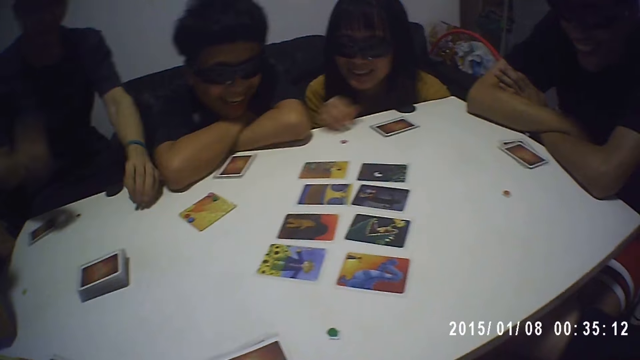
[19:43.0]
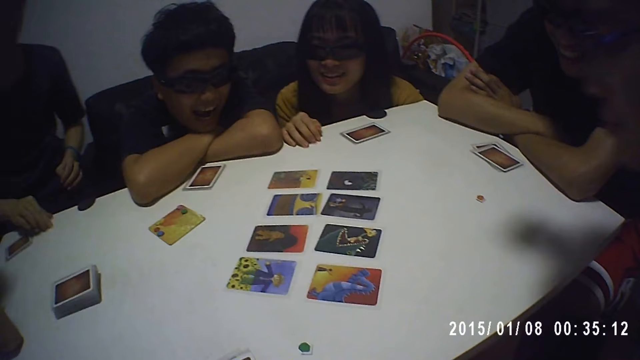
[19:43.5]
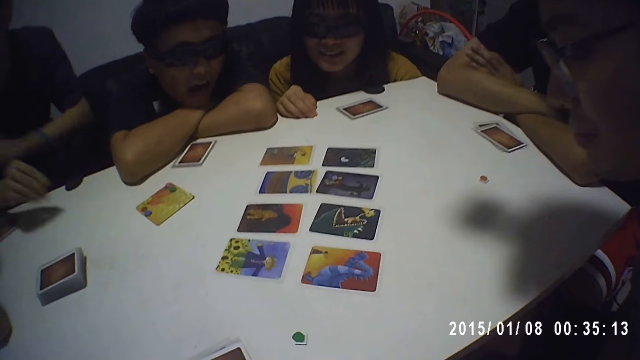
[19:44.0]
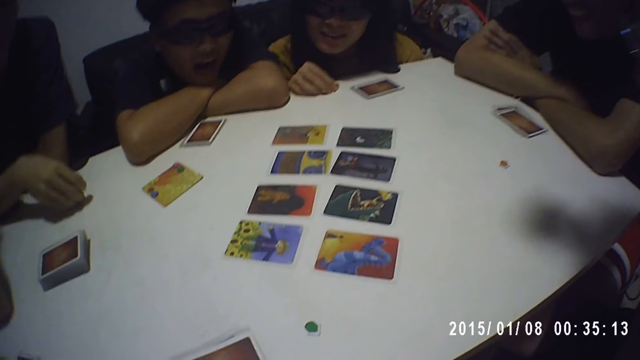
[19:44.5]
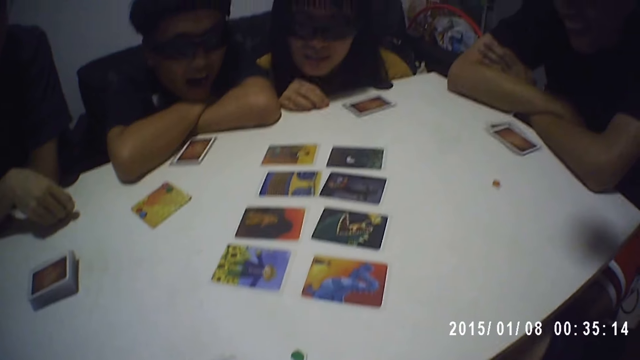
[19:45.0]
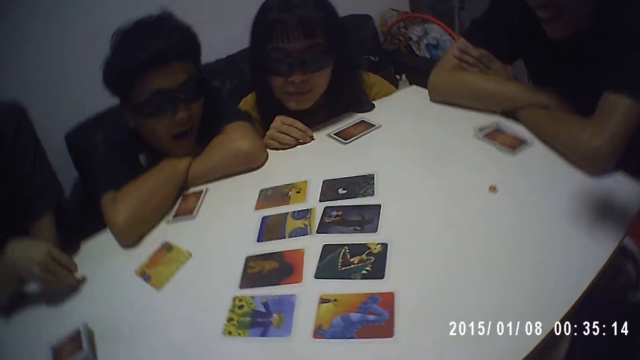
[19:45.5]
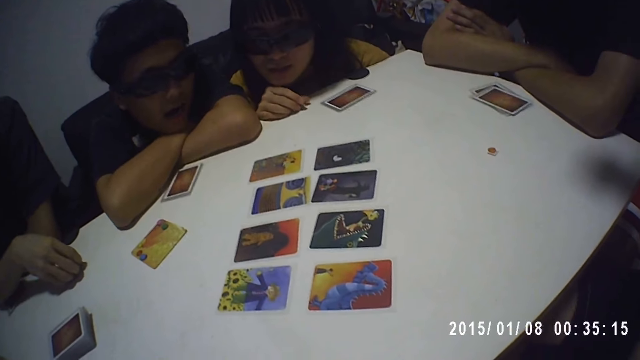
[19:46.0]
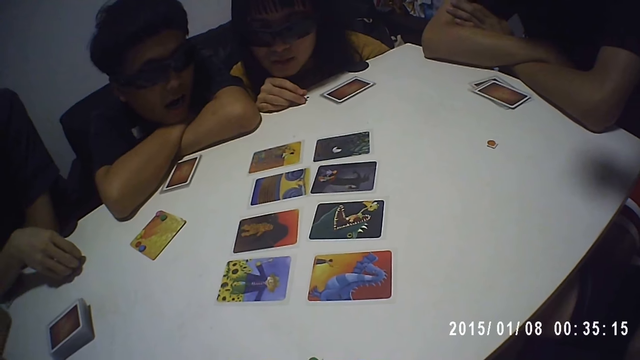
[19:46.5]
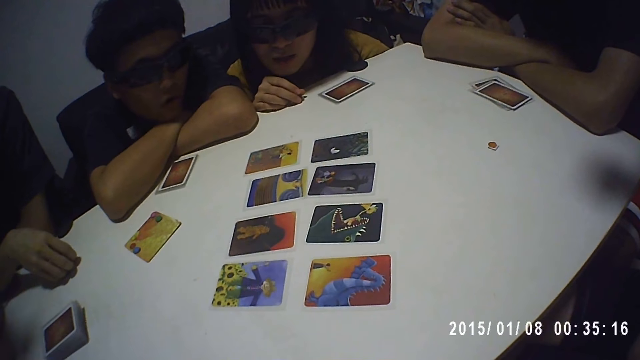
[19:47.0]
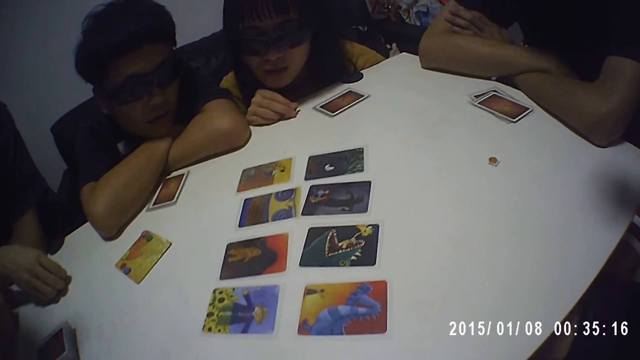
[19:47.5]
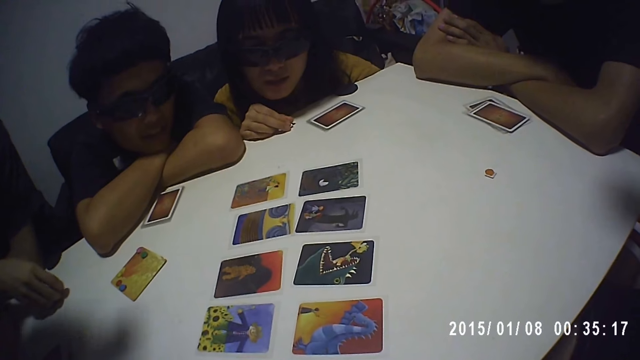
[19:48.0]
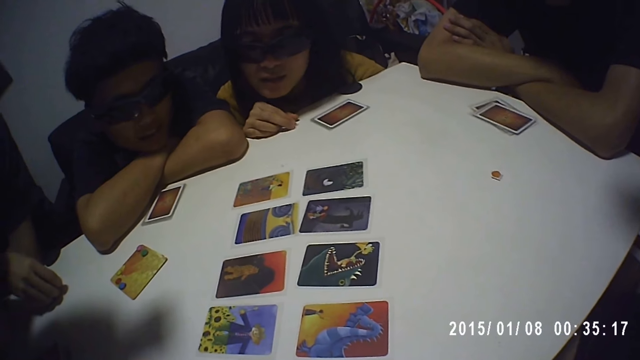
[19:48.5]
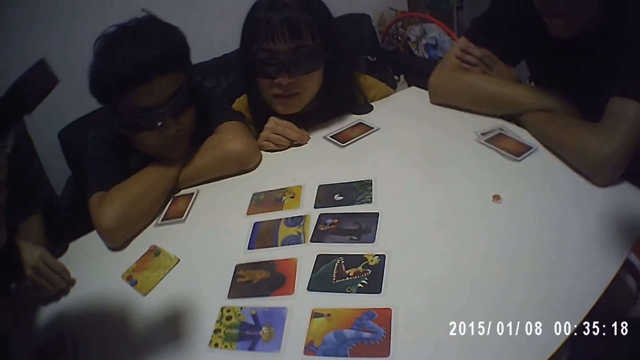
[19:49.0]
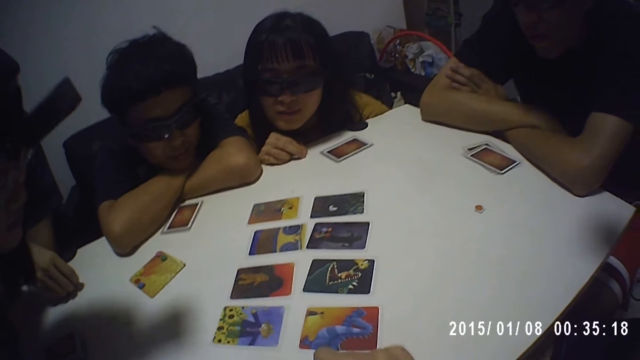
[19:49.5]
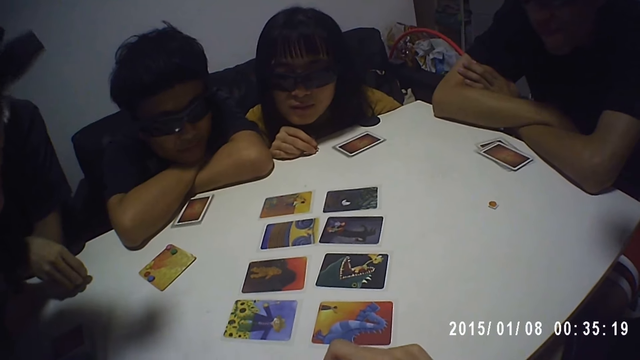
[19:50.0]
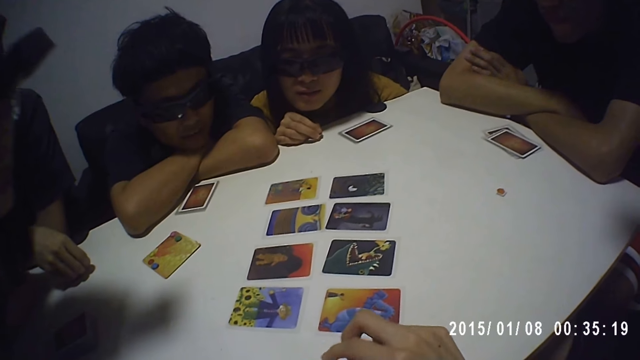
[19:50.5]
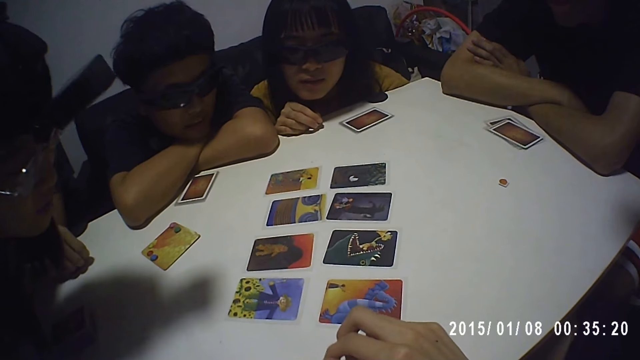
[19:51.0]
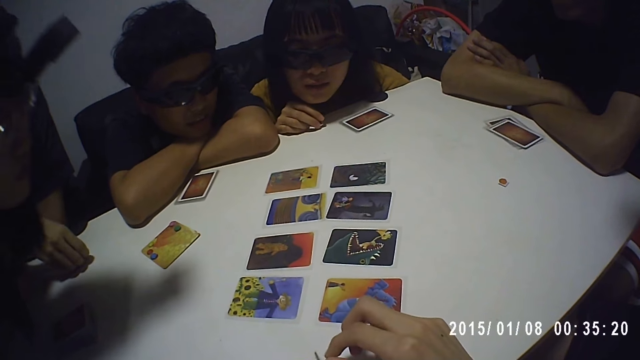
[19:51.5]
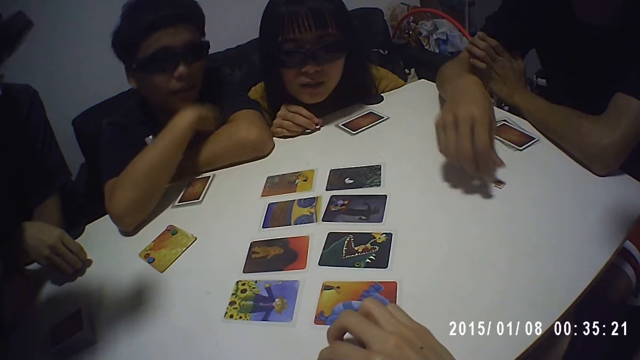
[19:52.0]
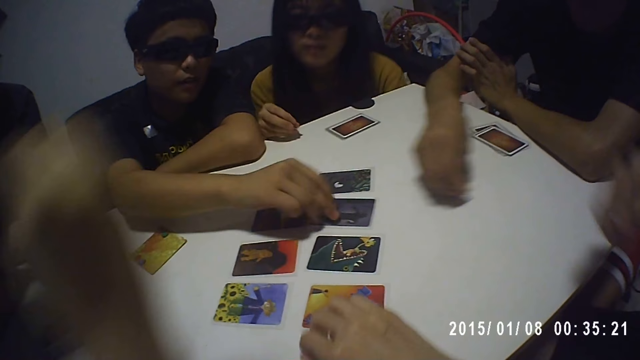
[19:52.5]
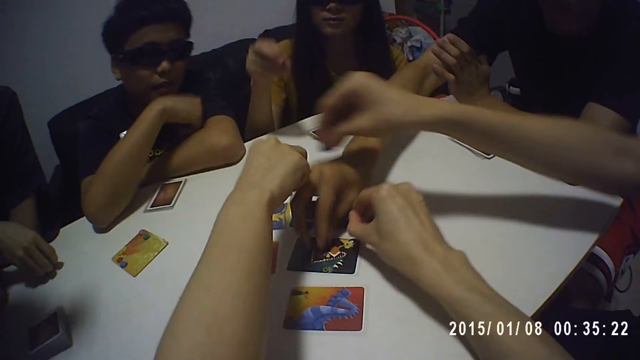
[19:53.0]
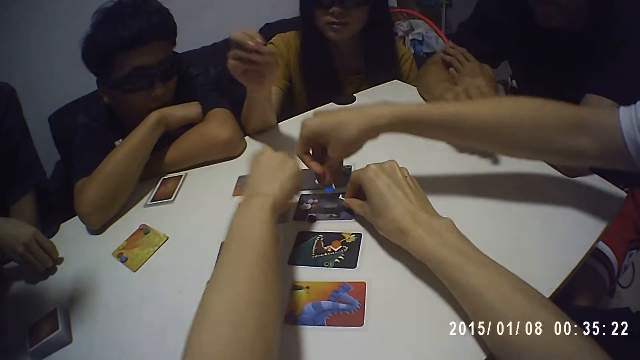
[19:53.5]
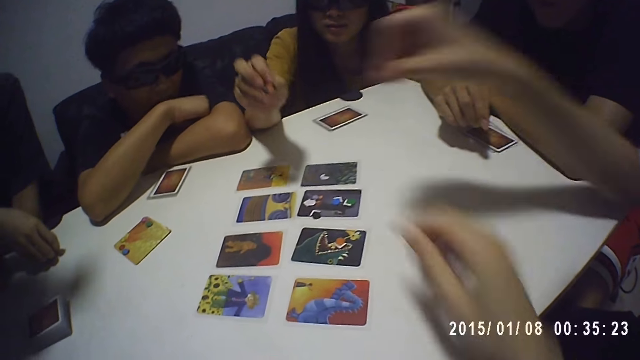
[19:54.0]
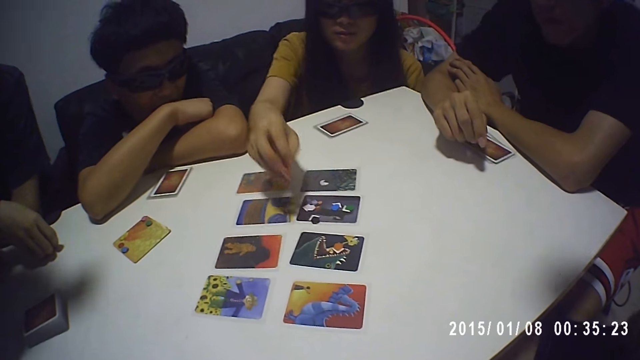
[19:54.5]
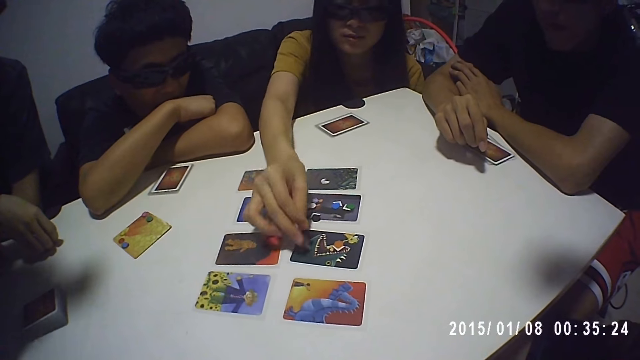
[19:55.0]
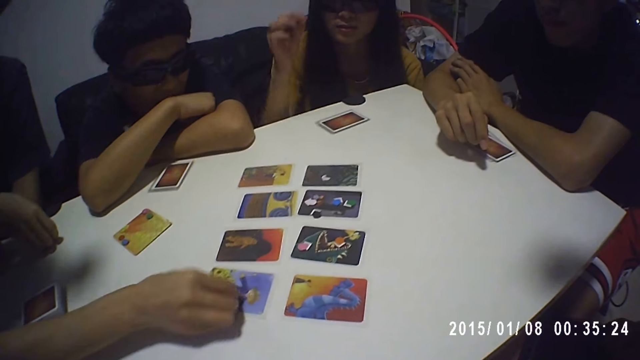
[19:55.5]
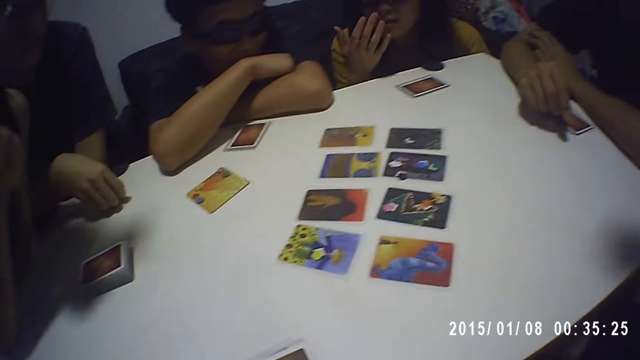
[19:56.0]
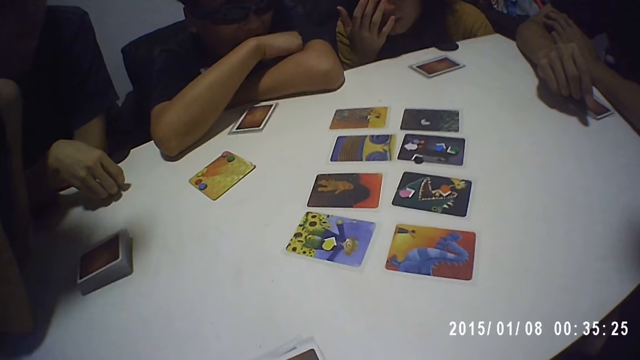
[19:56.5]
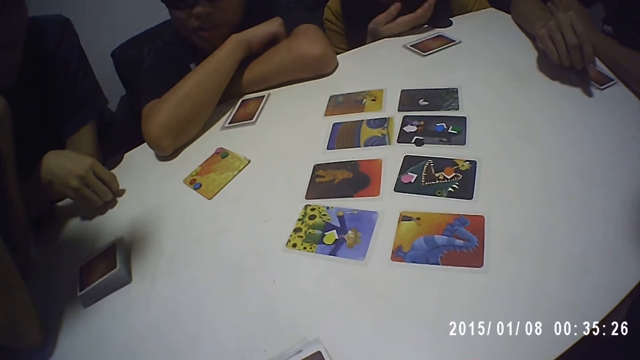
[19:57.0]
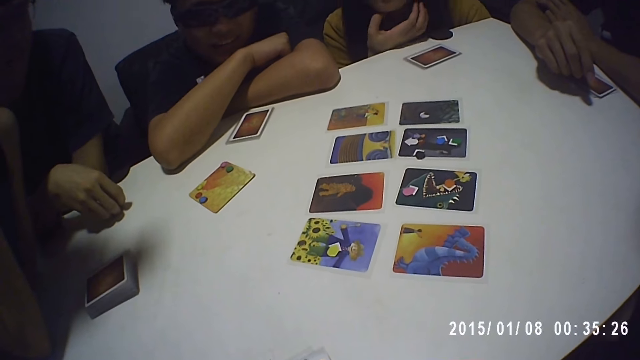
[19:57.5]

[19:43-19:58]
The camera wearer looks at the cards on the table. A man puts the piece of paper on the card. A person puts the piece of paper on the card. Another person puts the piece of paper on the card. Another person puts the piece of paper on the card. The camera wearer puts the piece of paper on the card. Another person puts the piece of paper on the card. Another person puts the piece of paper on the card.

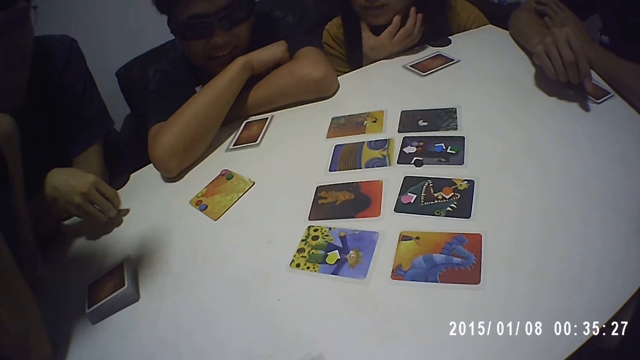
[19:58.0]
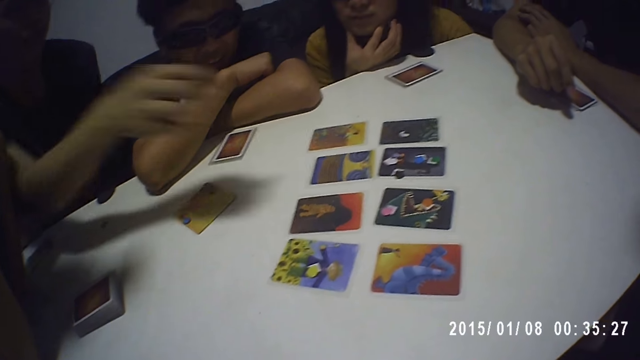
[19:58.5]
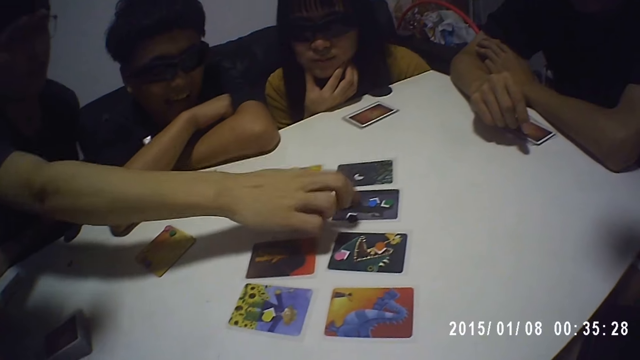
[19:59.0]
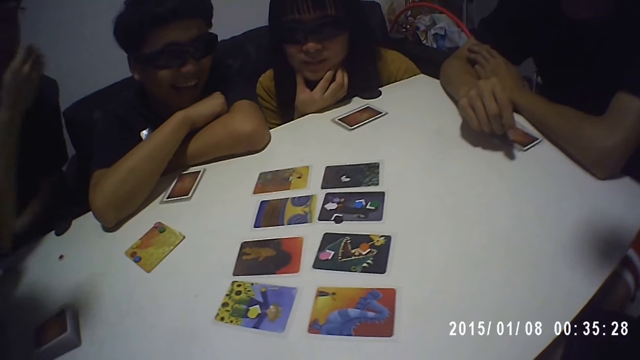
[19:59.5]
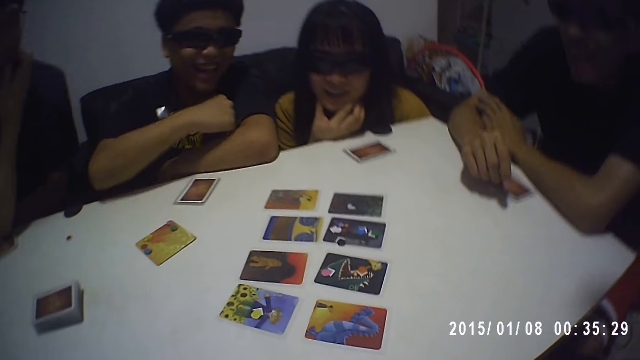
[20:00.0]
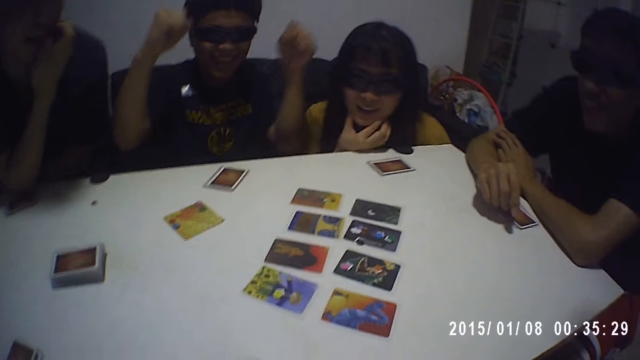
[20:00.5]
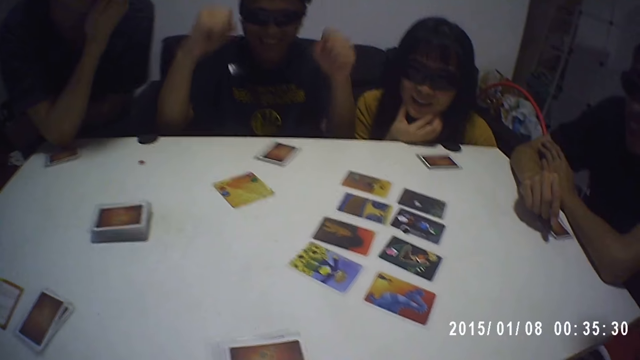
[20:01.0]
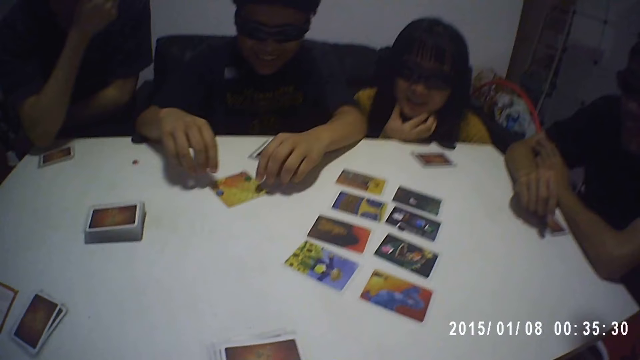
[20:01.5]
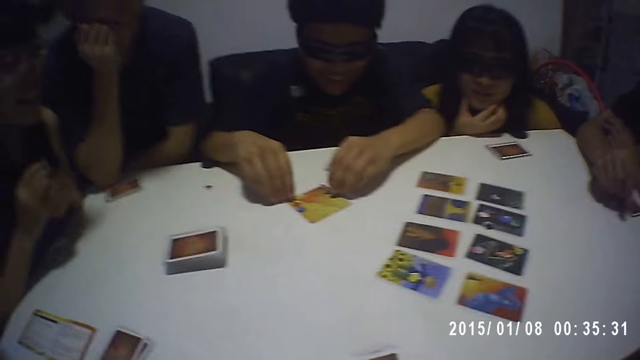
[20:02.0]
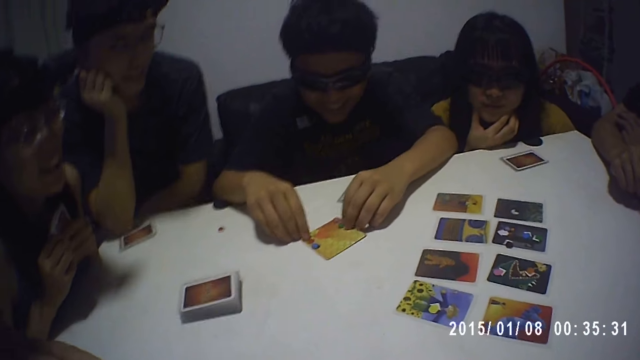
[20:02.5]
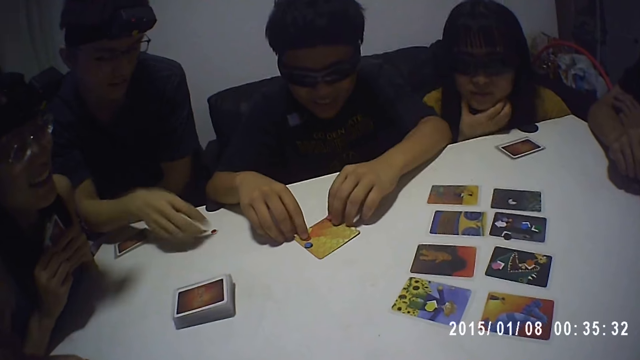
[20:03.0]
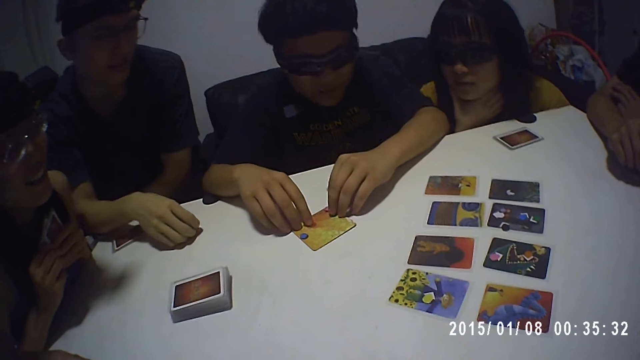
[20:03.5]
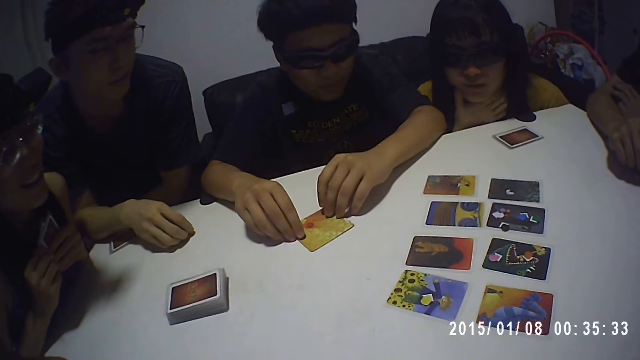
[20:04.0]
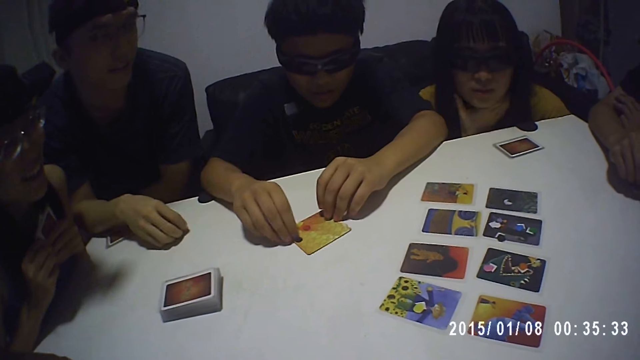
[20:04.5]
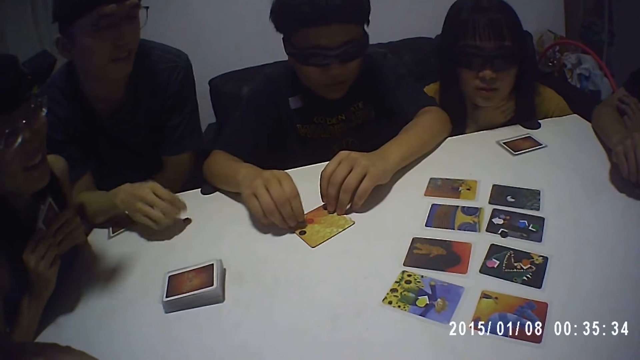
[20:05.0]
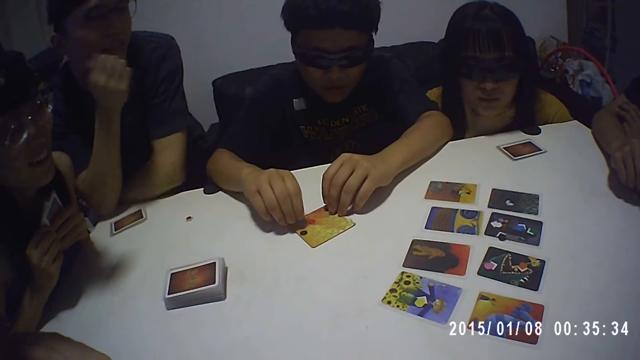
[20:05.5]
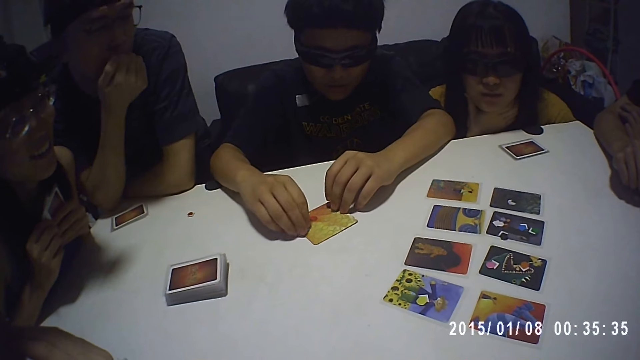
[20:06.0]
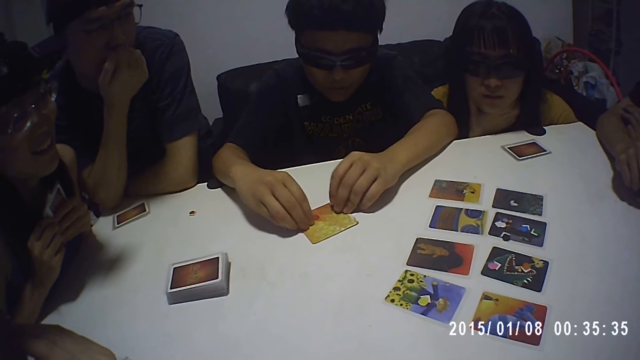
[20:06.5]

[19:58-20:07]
A person puts the piece of paper on the card. A man lifts his hands. The man moves the pebbles on the board.
